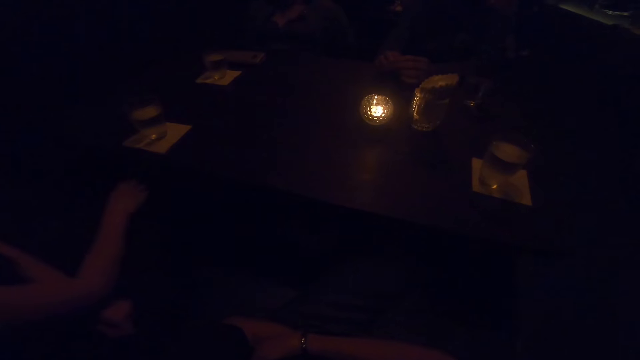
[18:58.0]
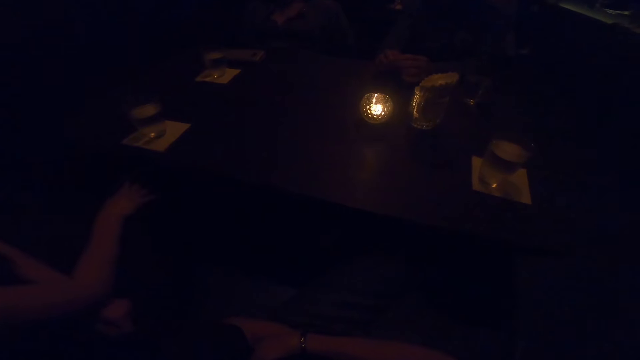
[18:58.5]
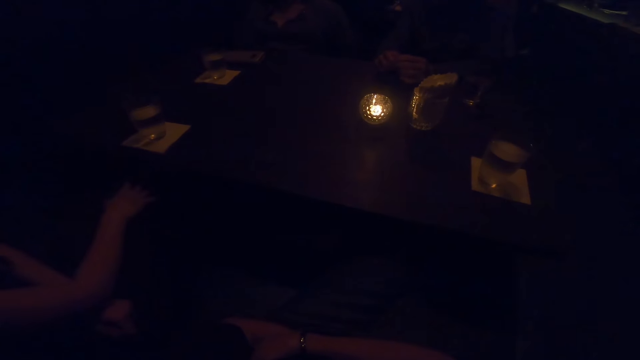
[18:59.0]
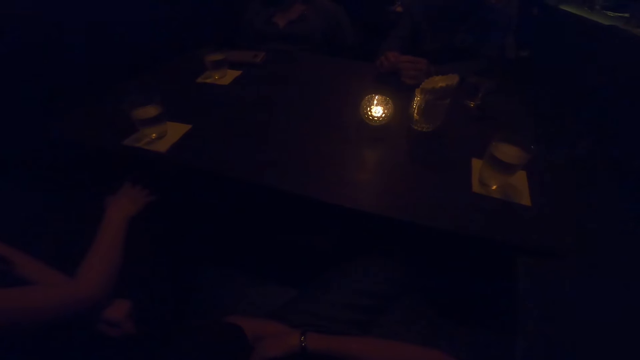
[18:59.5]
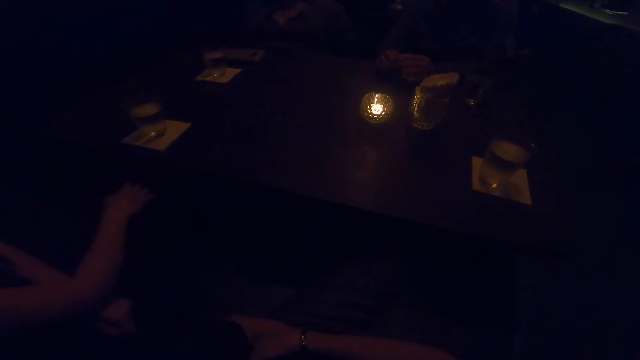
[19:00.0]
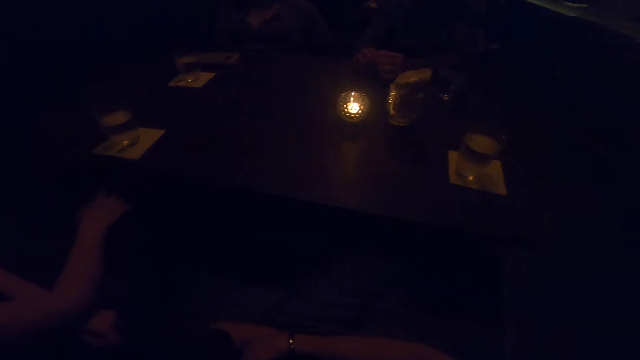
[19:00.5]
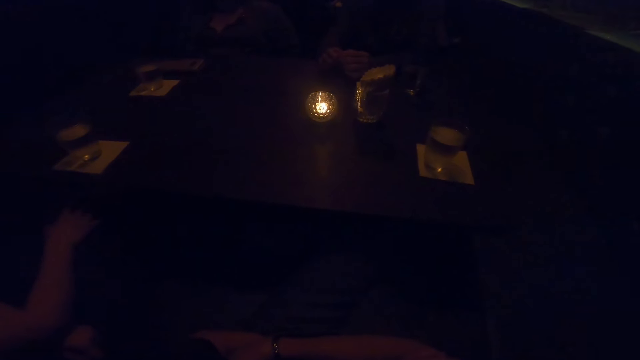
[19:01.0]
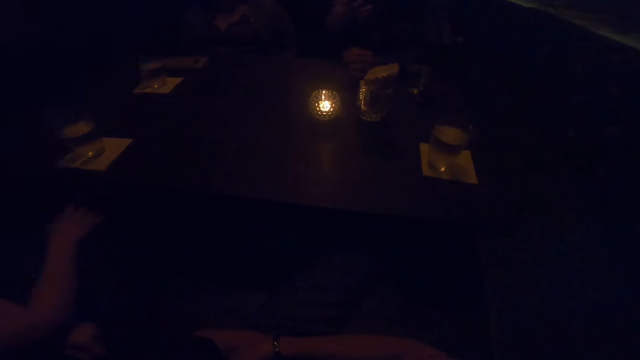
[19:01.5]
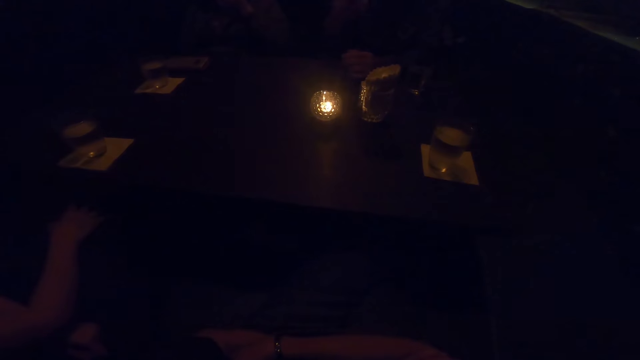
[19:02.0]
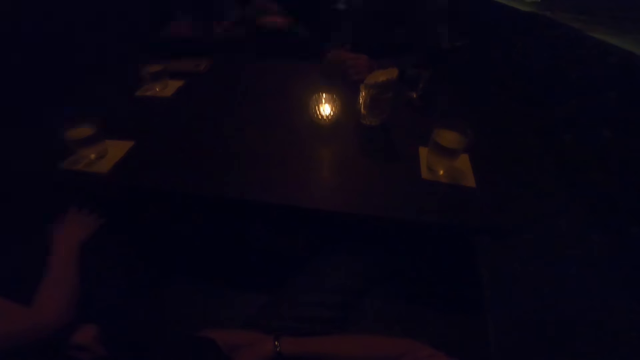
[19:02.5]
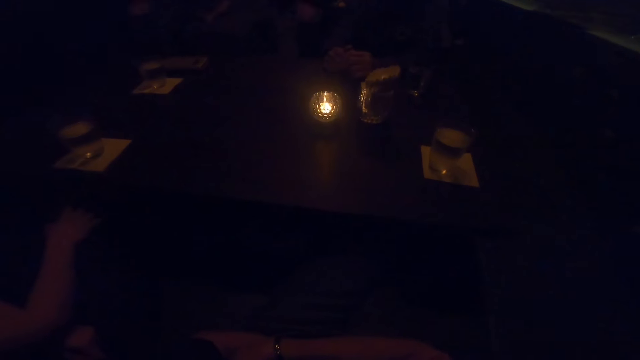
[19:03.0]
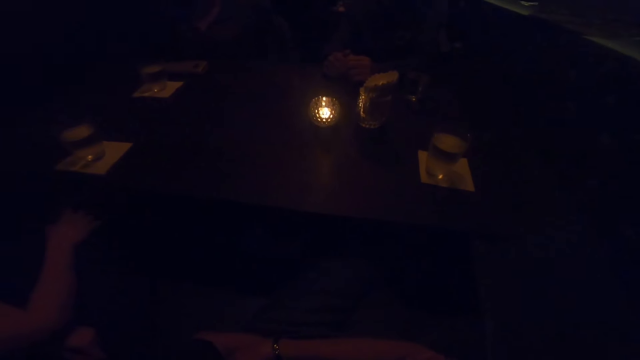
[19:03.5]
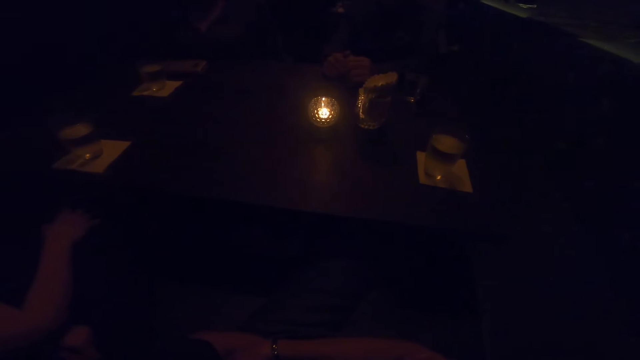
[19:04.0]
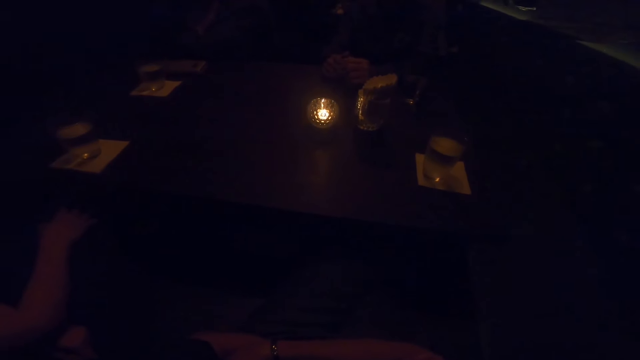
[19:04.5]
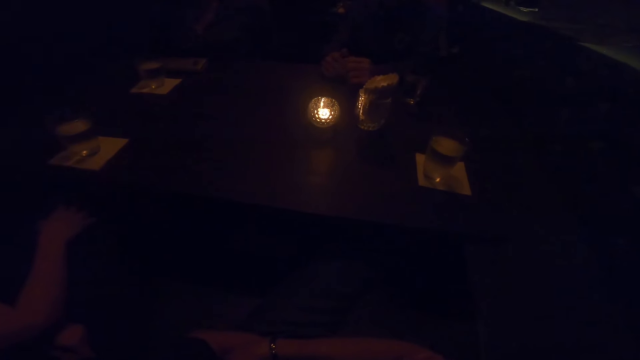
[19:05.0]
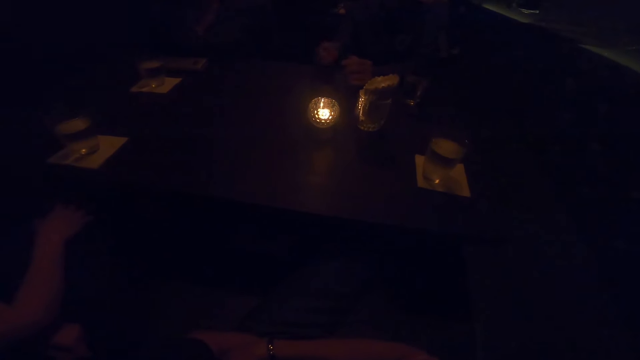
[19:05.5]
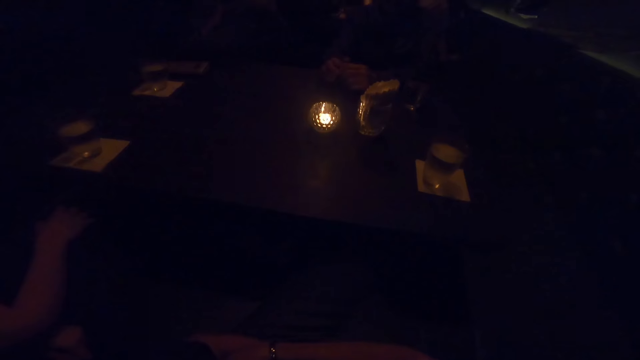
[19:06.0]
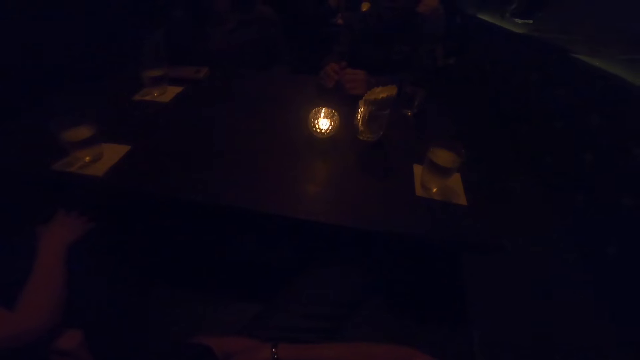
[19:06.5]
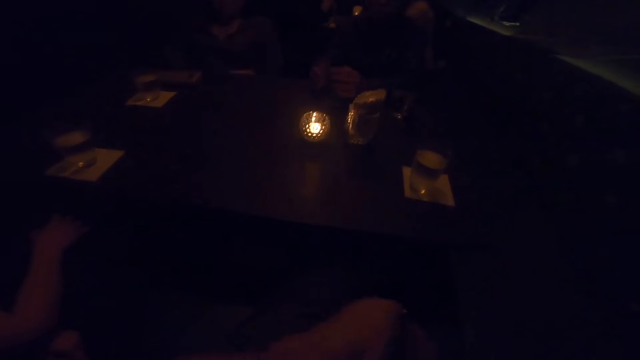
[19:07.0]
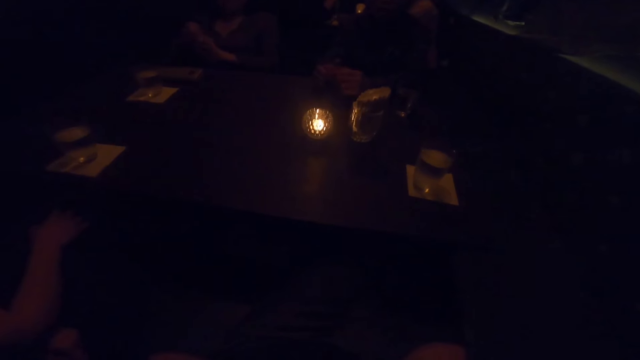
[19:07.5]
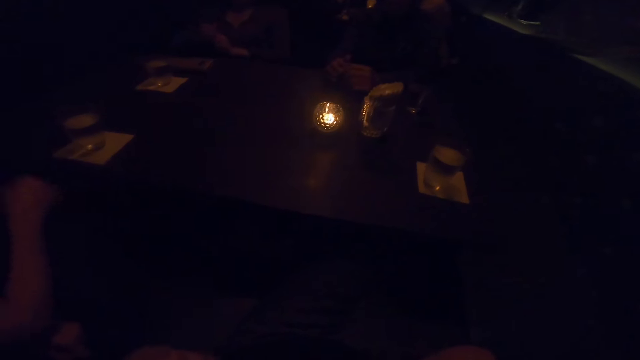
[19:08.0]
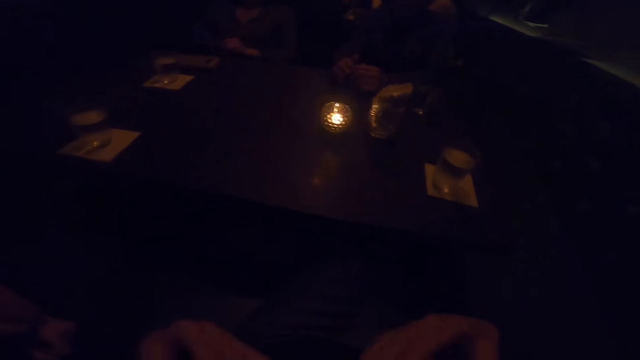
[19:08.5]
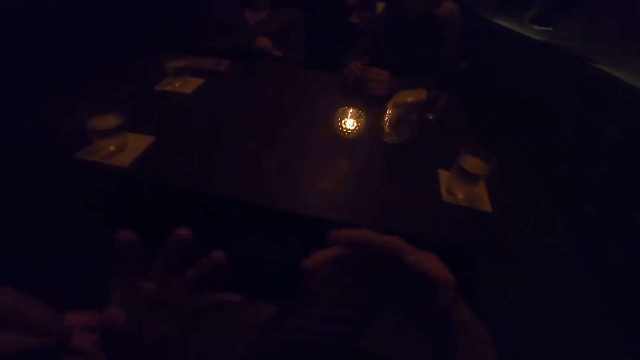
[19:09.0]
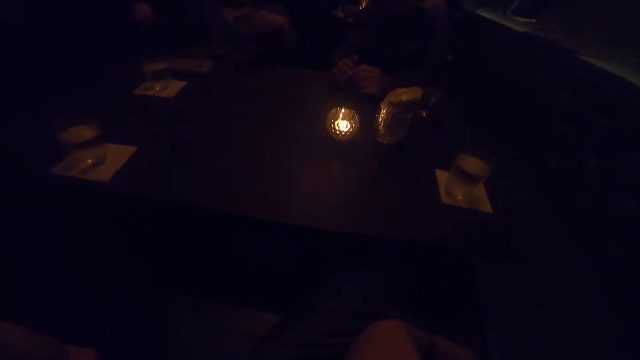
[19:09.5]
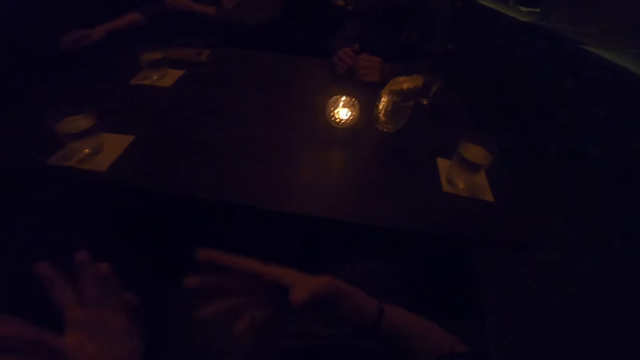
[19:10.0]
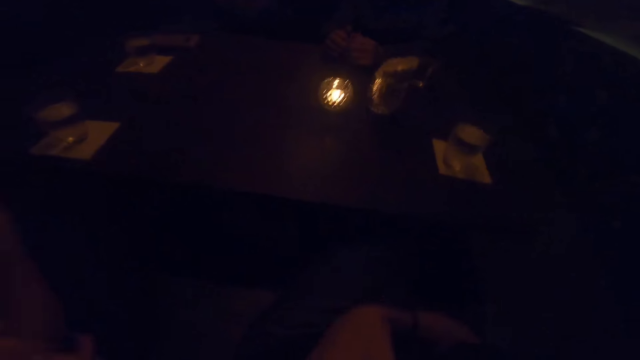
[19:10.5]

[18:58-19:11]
A man moves his hands on the table. A woman removes her jacket. The camera wearer moves her hands.

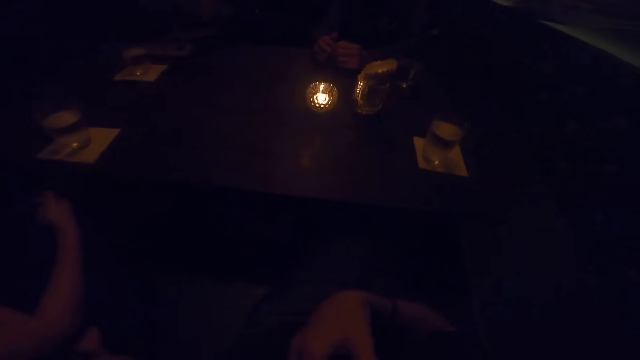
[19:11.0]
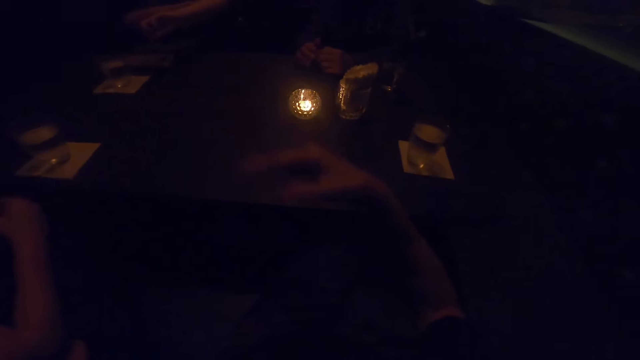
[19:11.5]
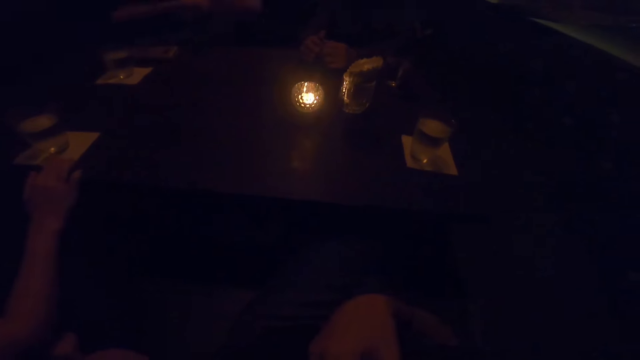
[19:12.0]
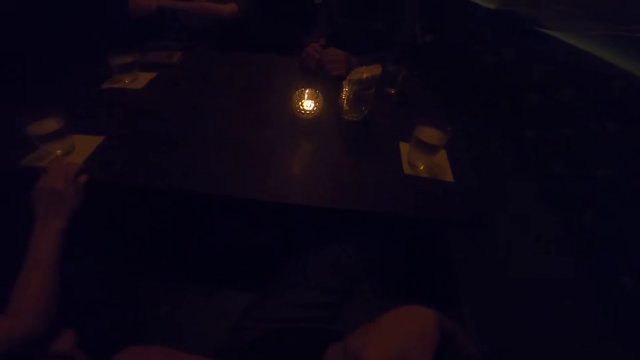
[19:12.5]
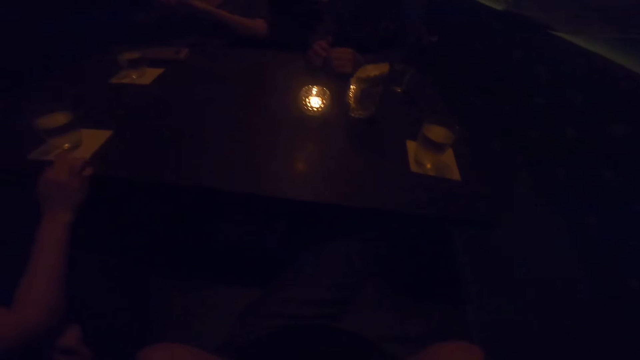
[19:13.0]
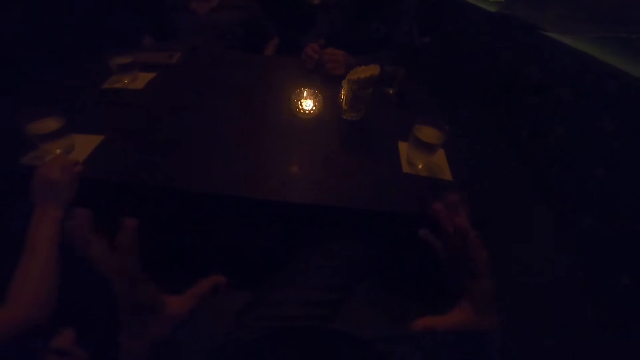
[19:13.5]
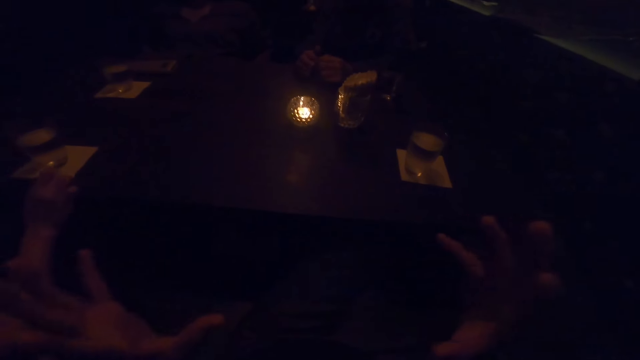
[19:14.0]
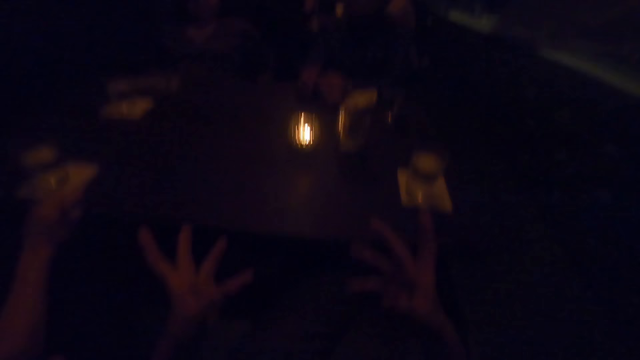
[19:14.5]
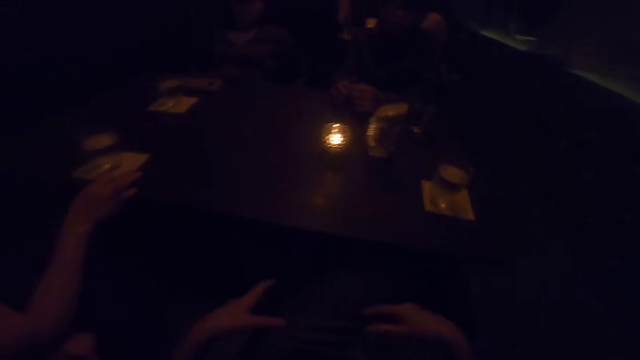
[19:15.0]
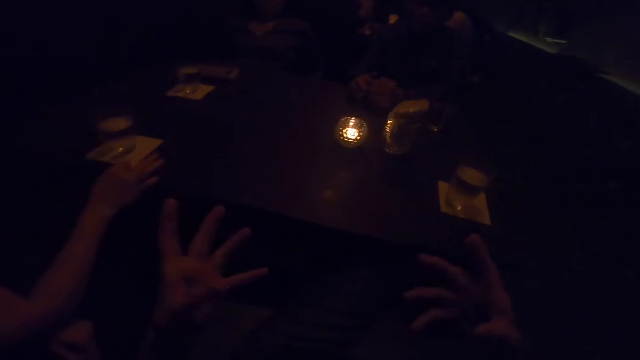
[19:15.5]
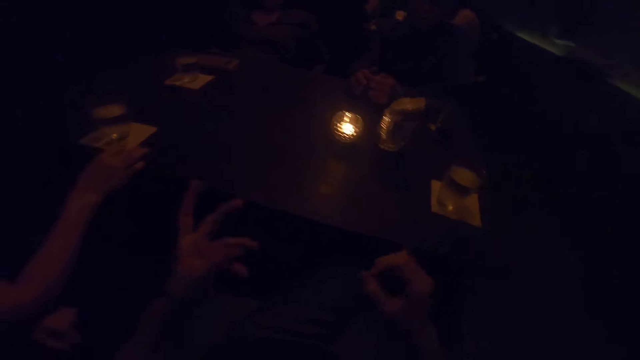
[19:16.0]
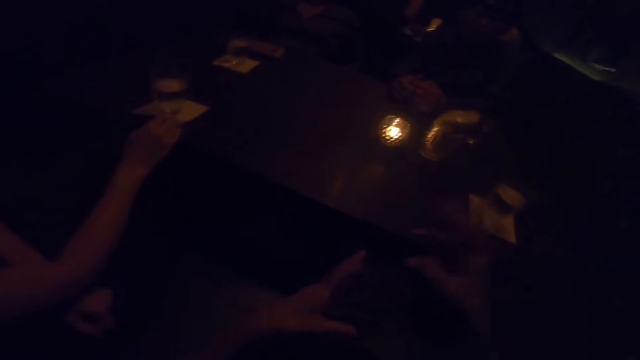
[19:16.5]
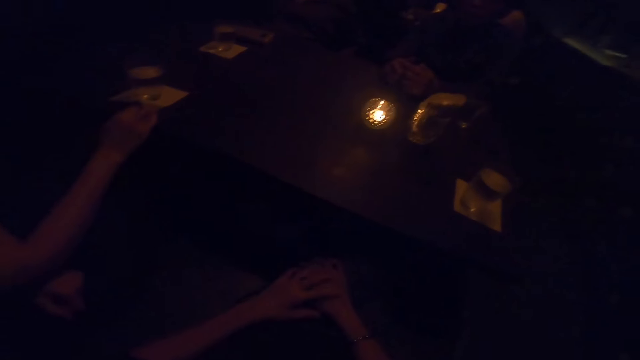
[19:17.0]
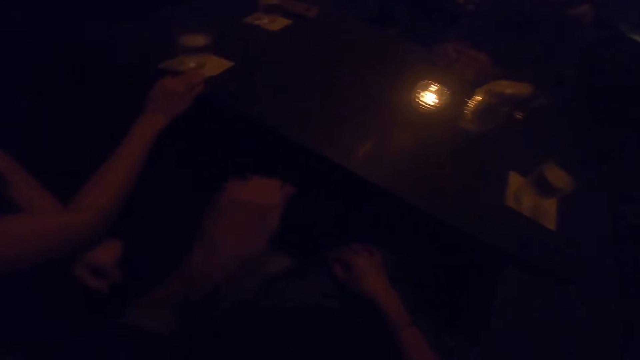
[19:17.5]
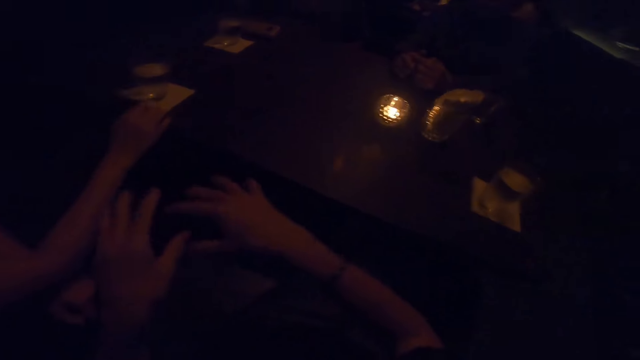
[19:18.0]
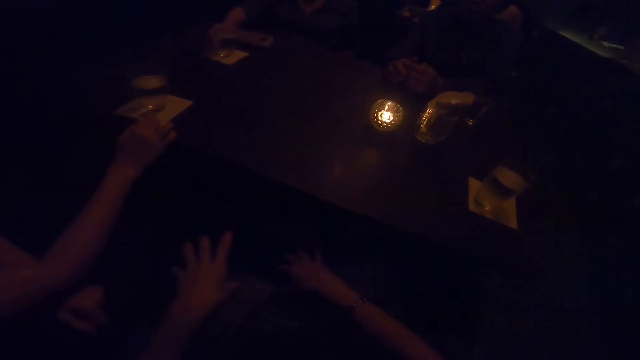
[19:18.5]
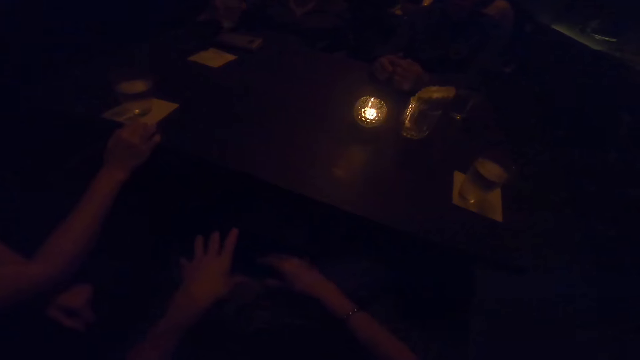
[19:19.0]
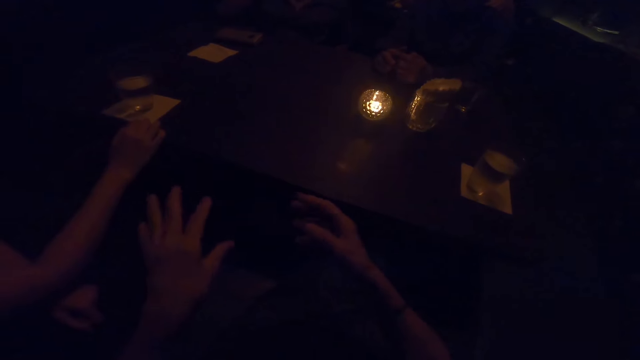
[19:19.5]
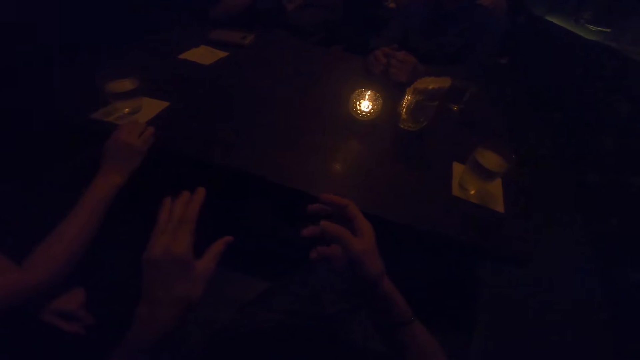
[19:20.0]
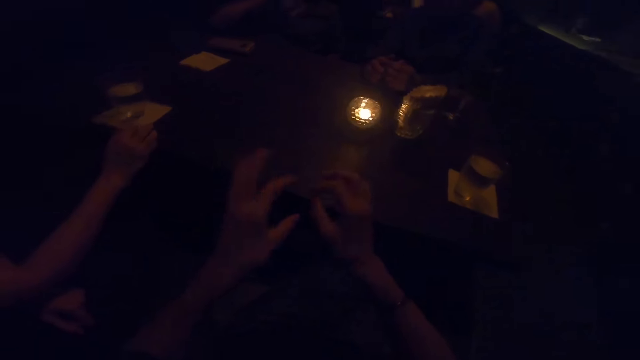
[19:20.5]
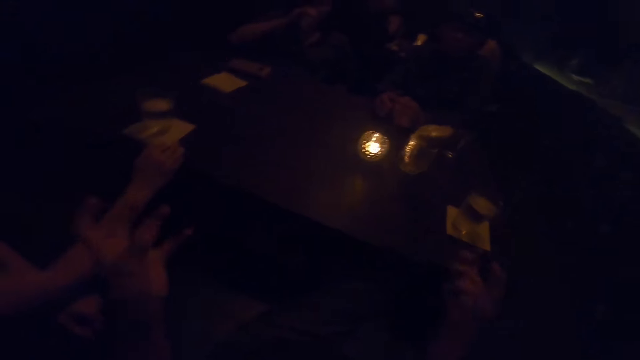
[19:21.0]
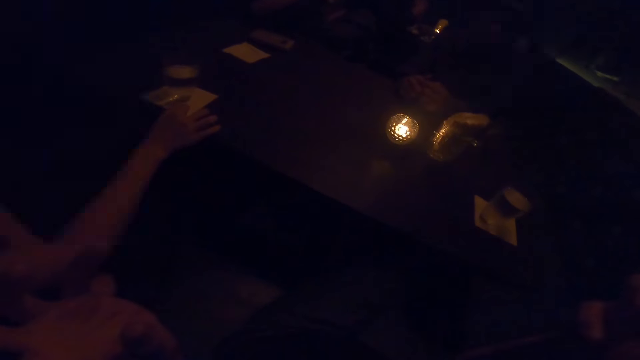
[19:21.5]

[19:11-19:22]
The camera wearer converses with a man and two women. She demonstrates with her hands. A woman picks the cup of water from the table with her right hand.
